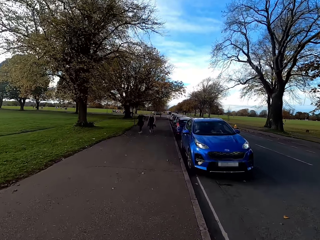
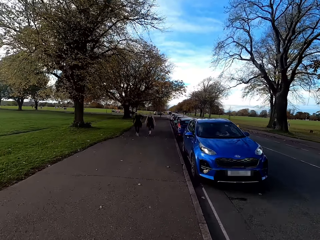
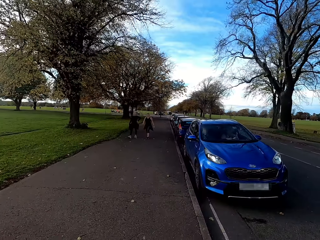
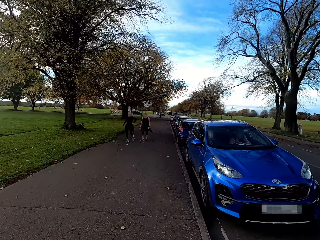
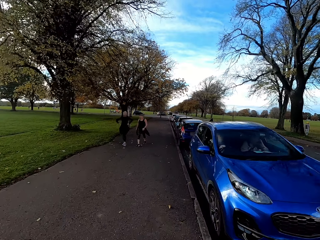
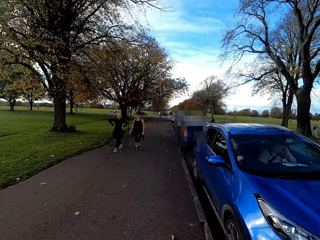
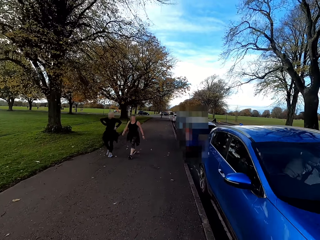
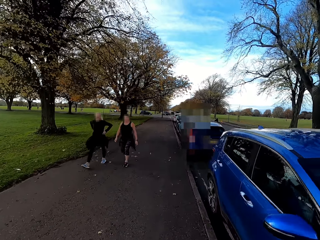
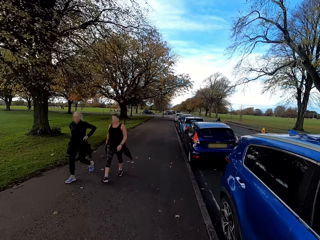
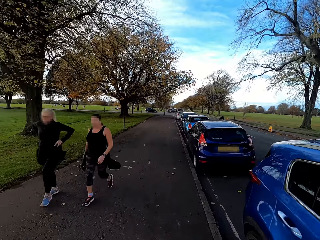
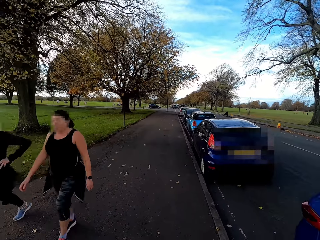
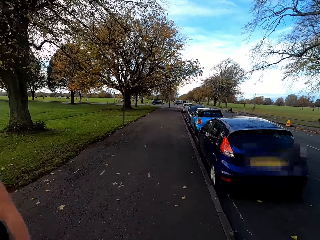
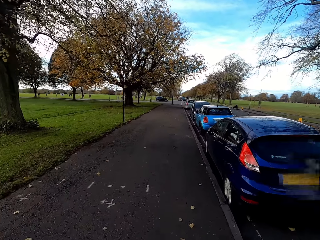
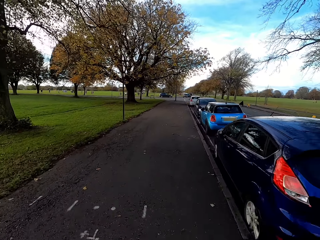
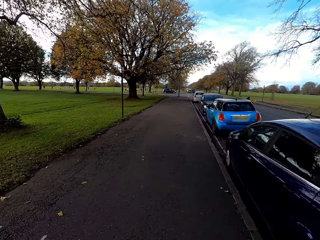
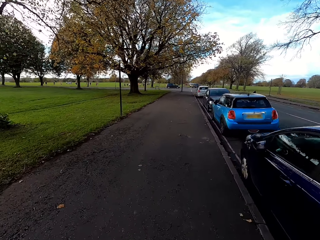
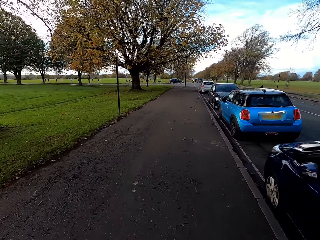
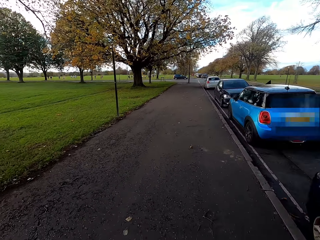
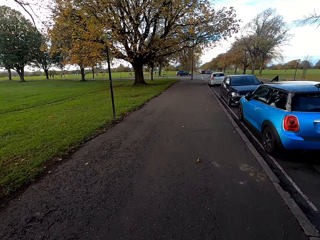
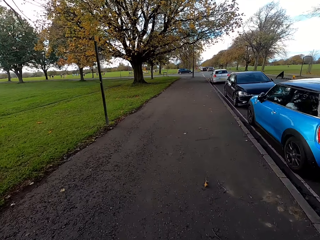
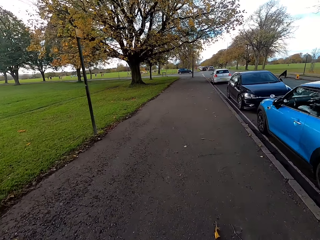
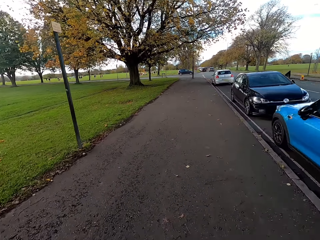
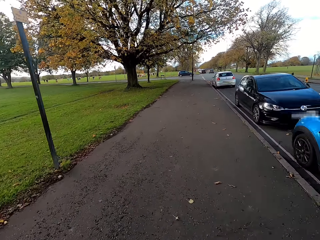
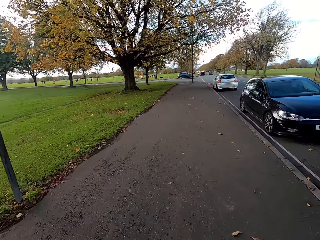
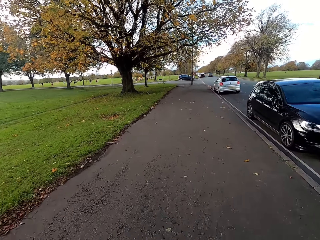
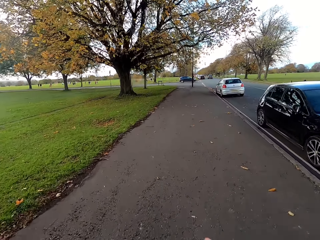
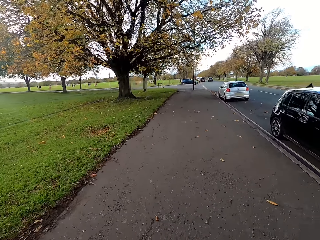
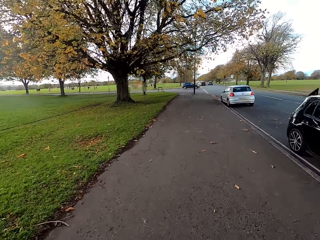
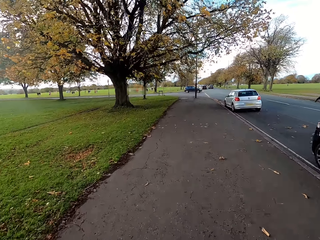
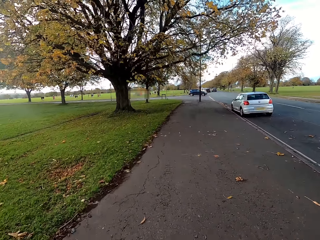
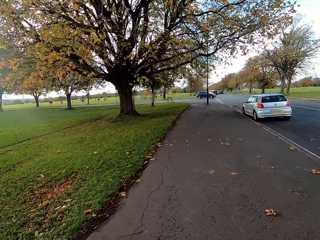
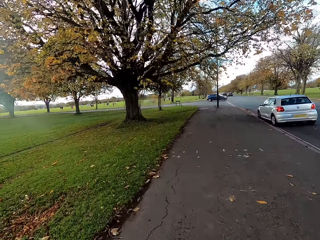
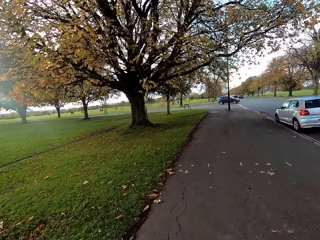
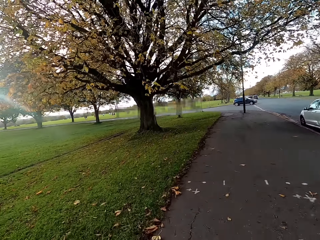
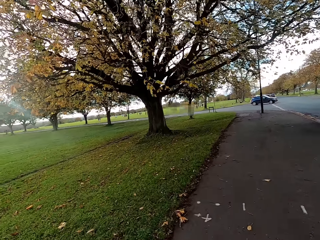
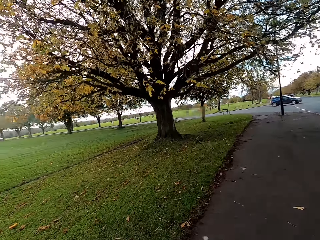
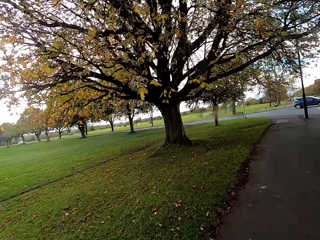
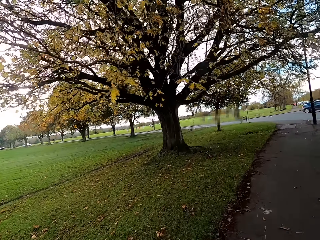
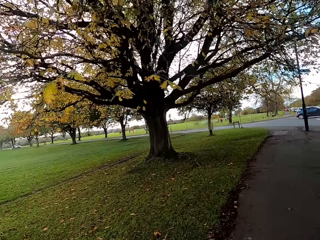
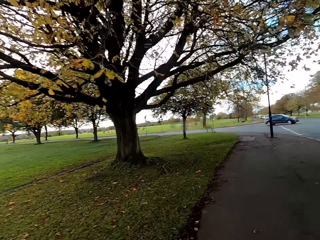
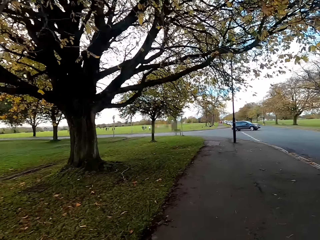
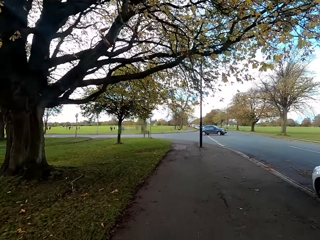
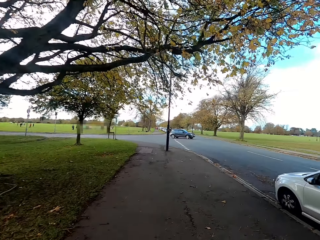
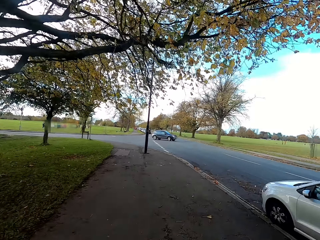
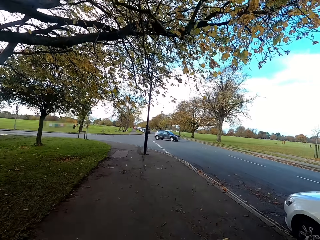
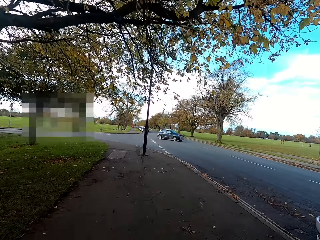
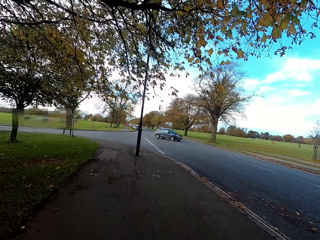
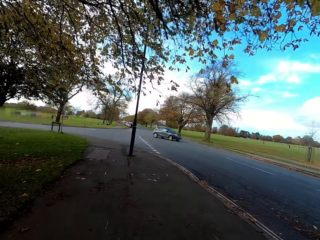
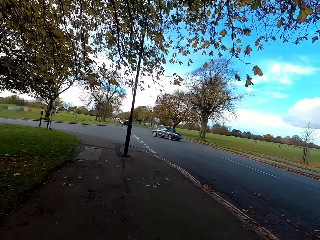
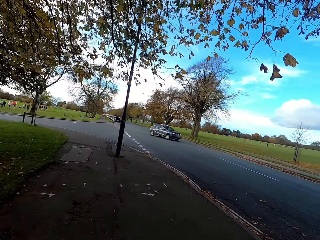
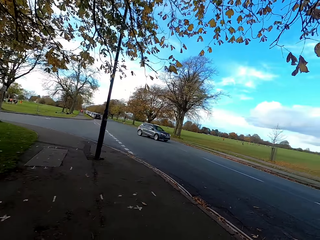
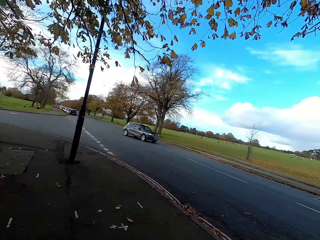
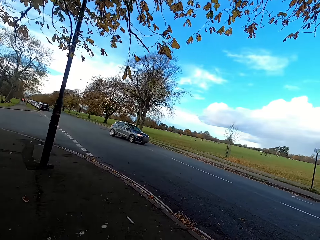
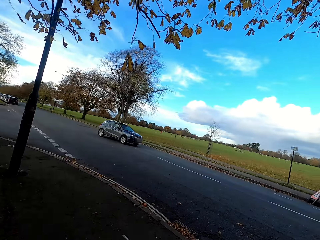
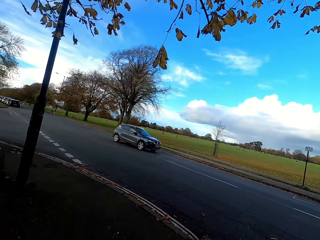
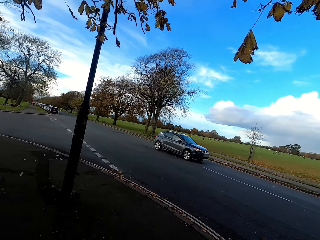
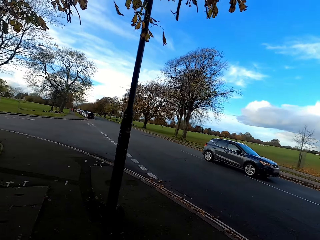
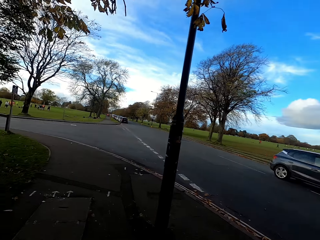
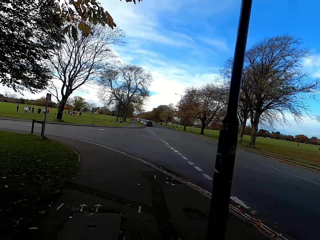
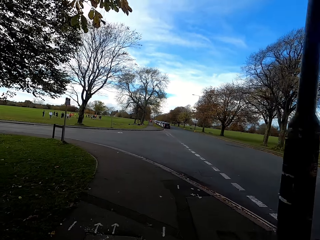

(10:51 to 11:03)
The camera wearer rides past a woman and another woman with the bicycle. They look around.

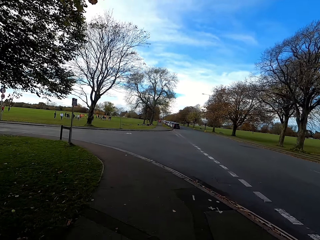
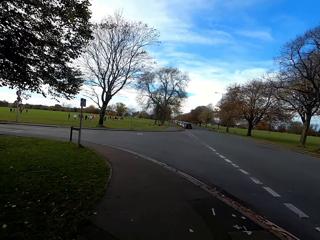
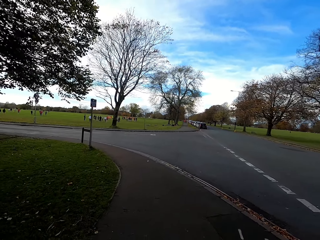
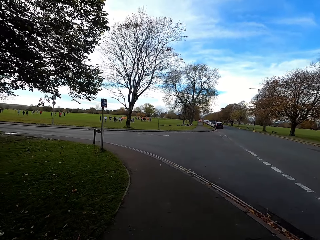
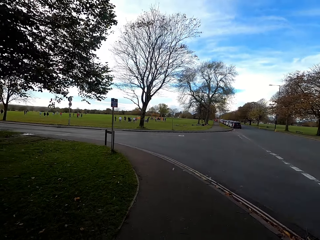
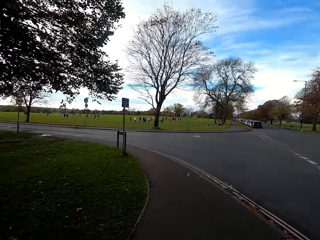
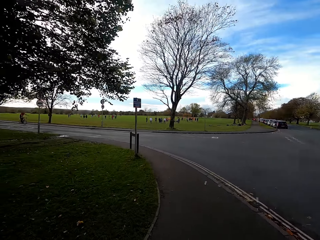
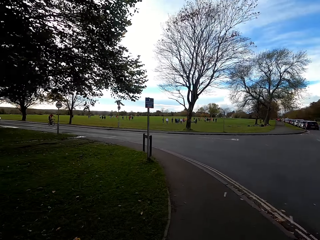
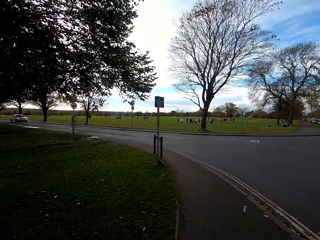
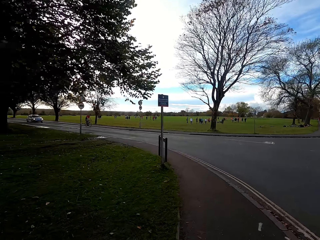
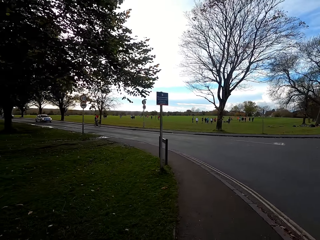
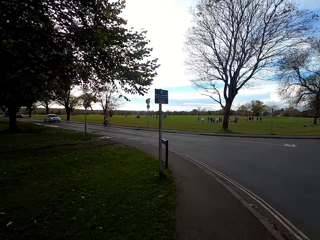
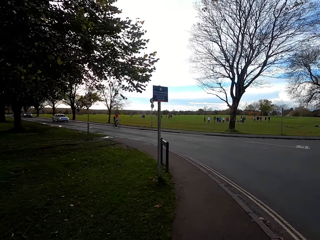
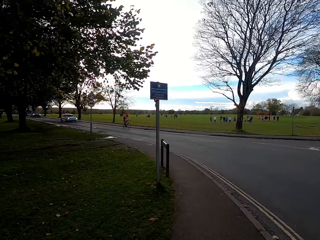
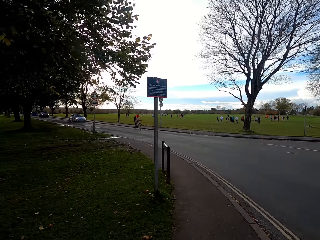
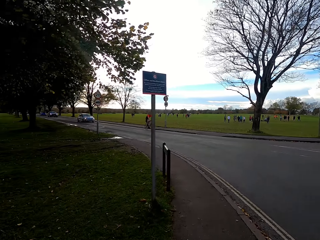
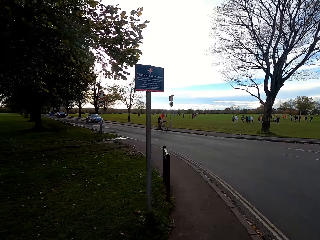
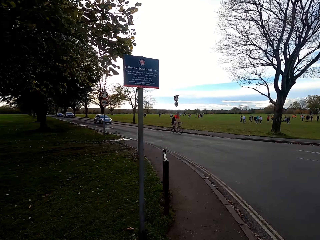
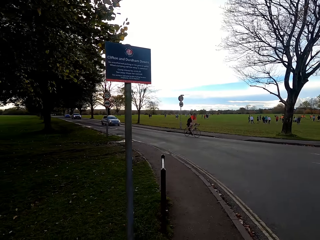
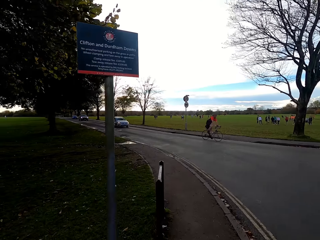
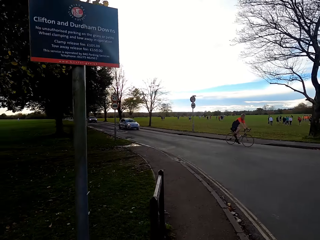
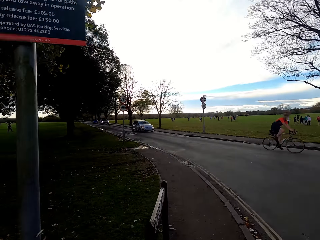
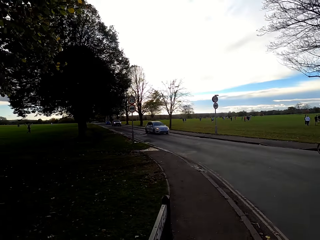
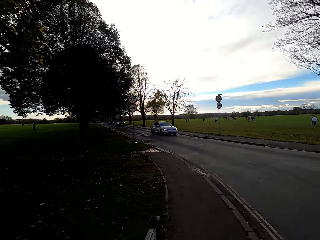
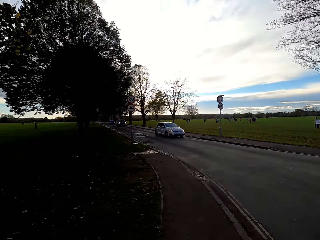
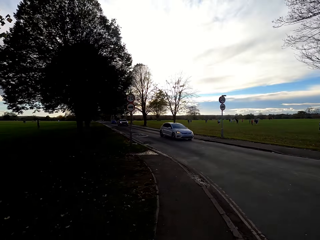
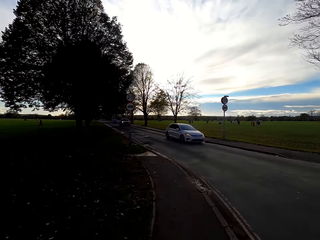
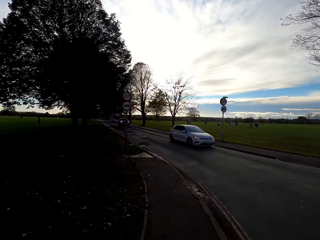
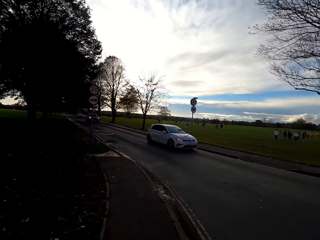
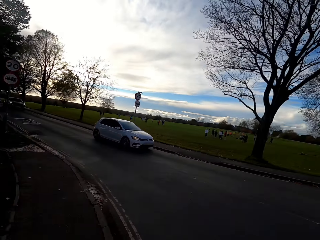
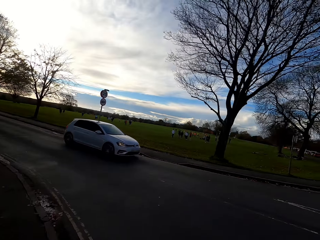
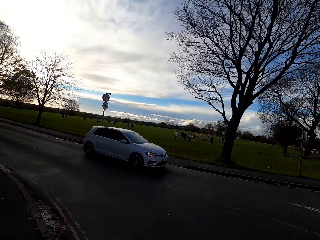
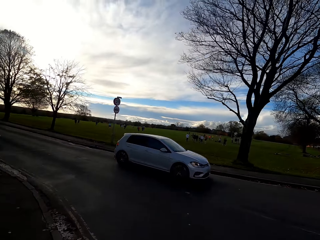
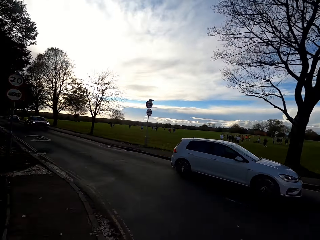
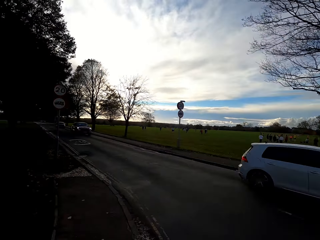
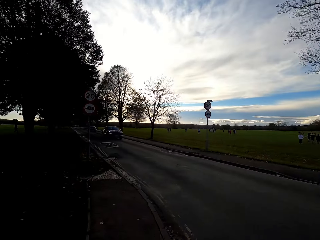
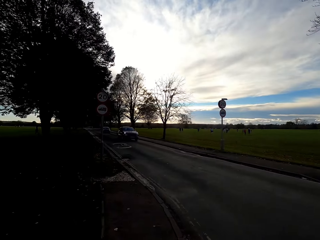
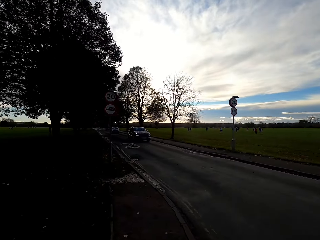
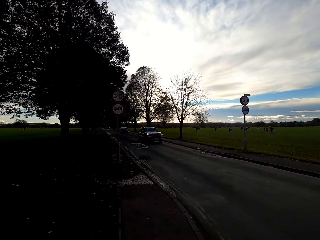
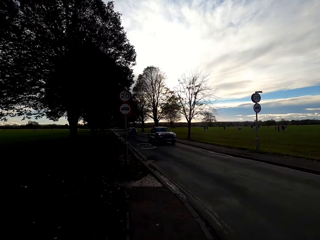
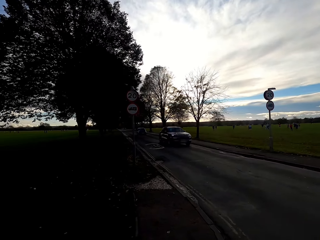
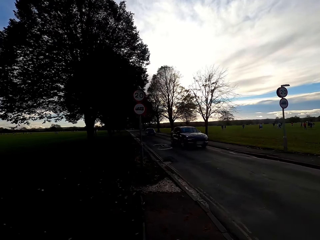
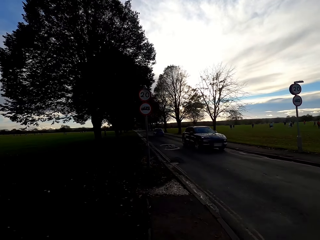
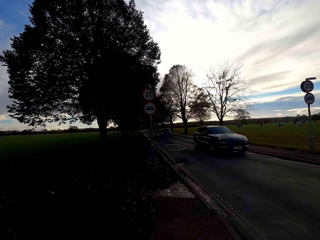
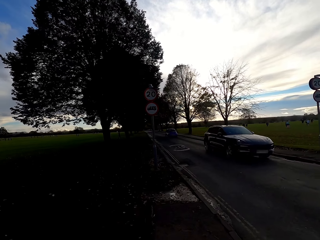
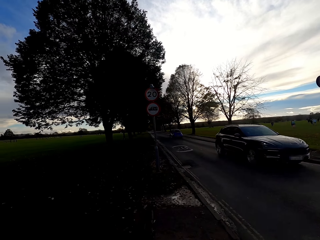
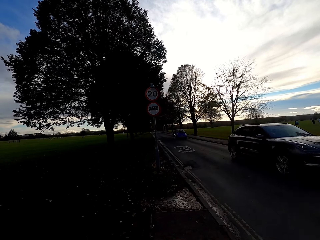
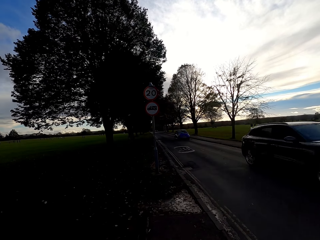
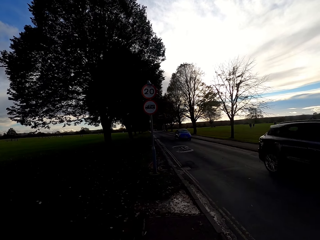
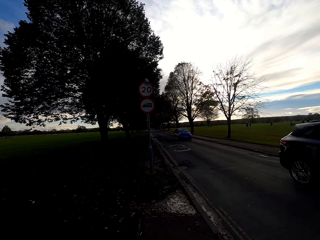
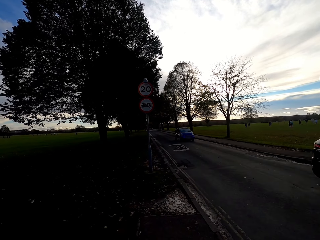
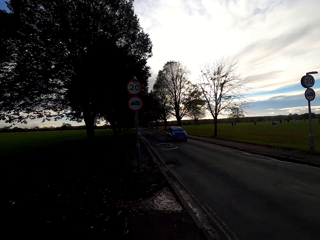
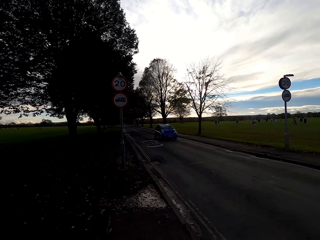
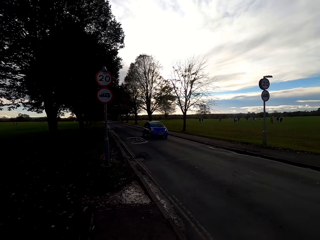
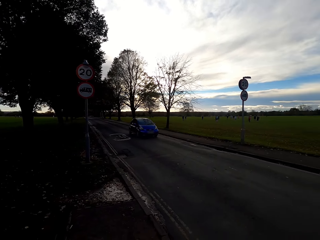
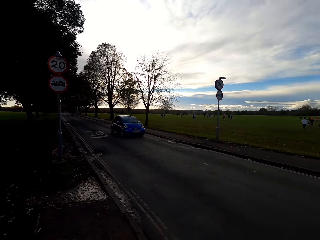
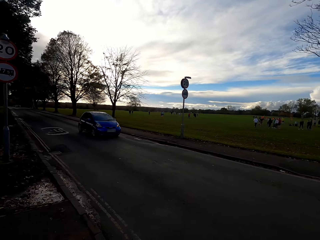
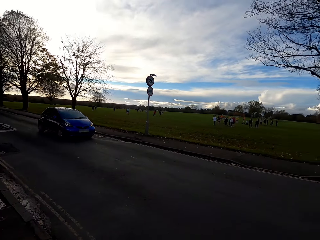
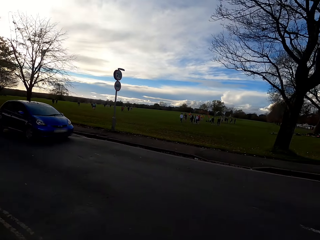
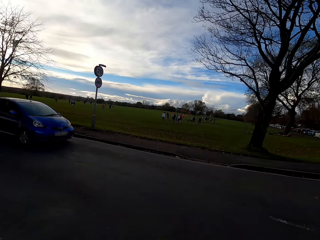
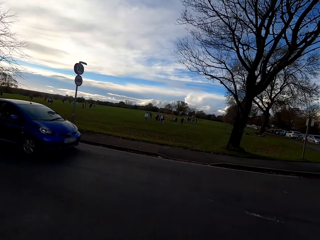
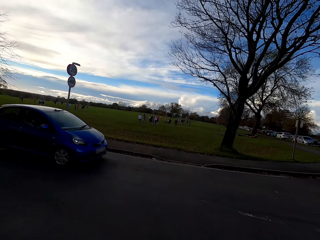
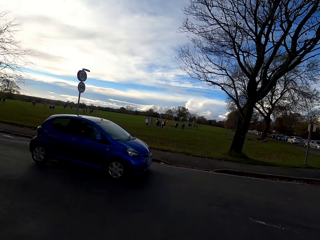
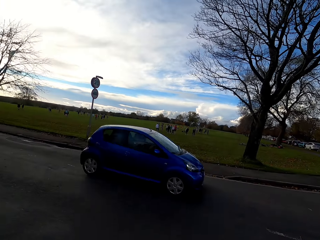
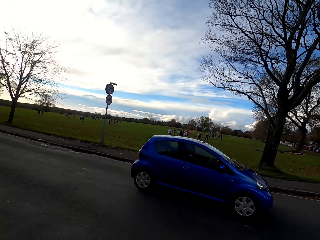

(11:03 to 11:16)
A white SUV drives past the camera wearer. The camera wearer stops cycling. A black SUV drives past the camera wearer. The camera wearer looks around. A blue micro car drives past the camera wearer.
